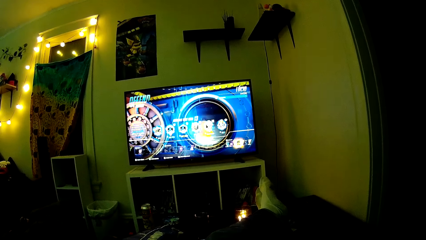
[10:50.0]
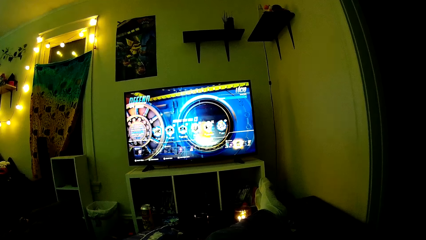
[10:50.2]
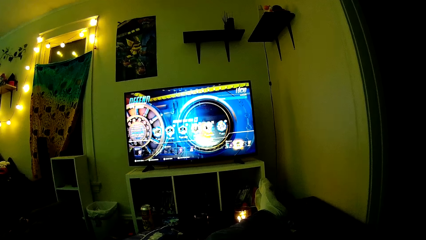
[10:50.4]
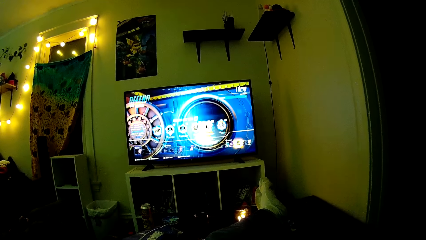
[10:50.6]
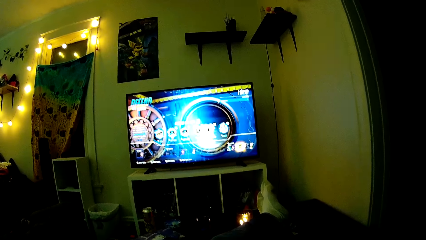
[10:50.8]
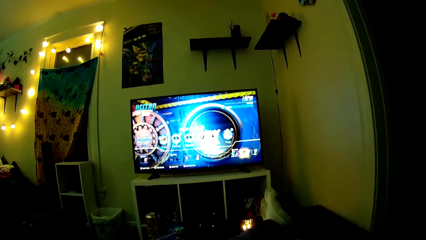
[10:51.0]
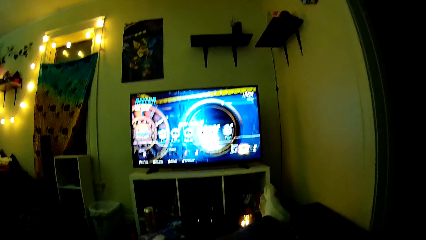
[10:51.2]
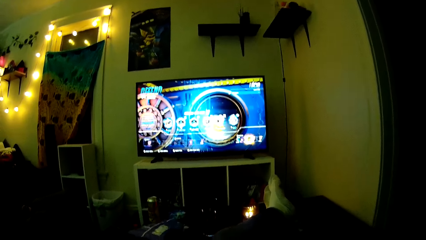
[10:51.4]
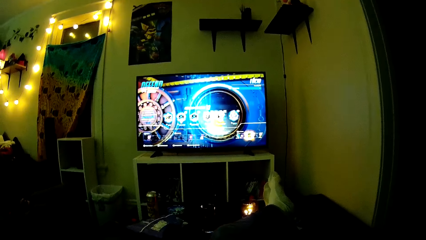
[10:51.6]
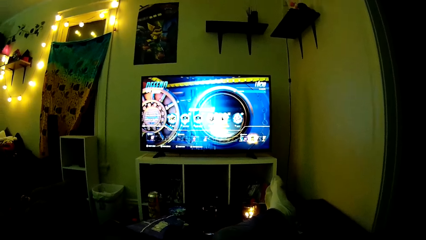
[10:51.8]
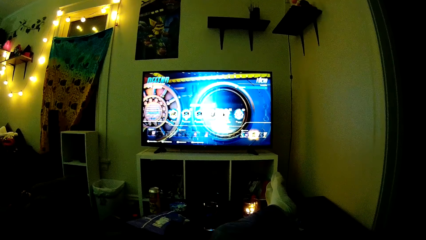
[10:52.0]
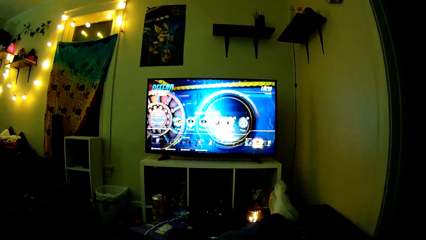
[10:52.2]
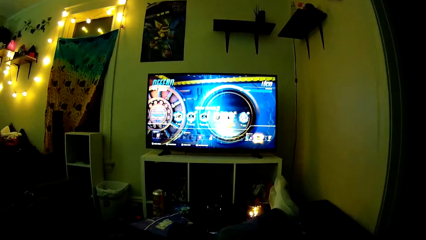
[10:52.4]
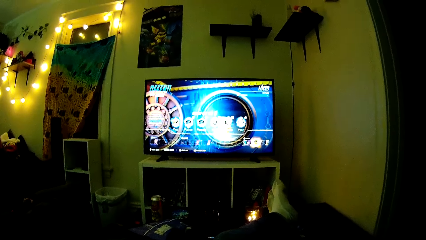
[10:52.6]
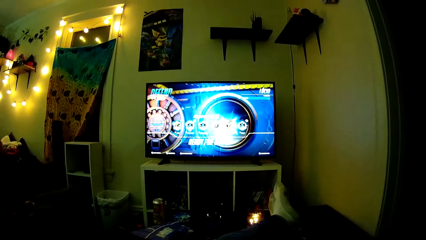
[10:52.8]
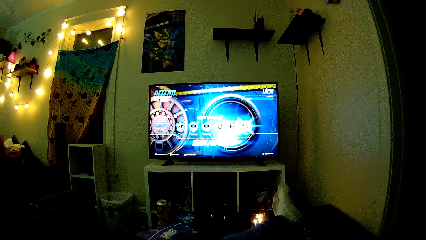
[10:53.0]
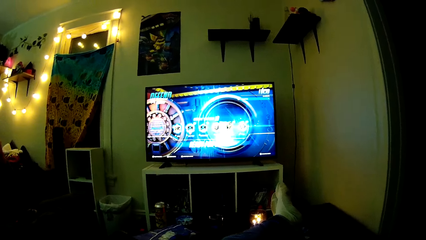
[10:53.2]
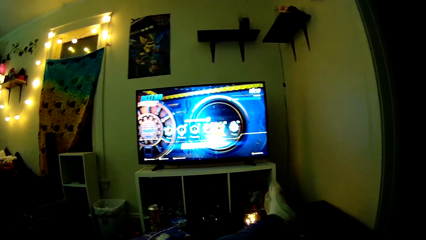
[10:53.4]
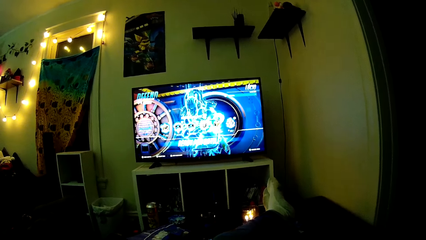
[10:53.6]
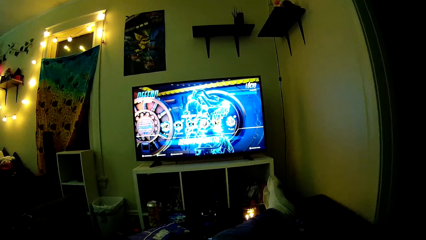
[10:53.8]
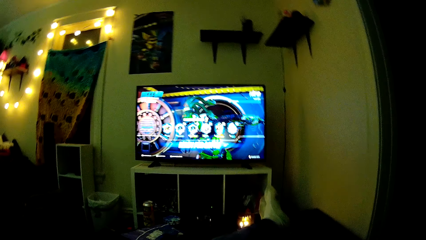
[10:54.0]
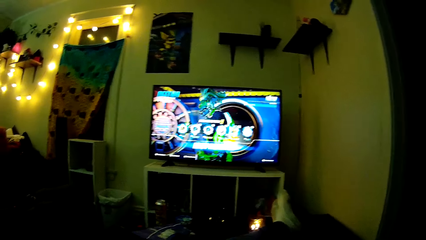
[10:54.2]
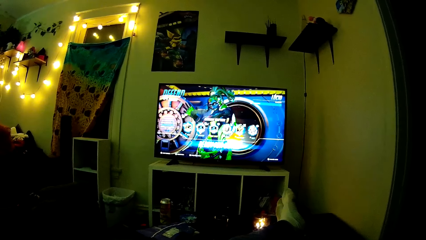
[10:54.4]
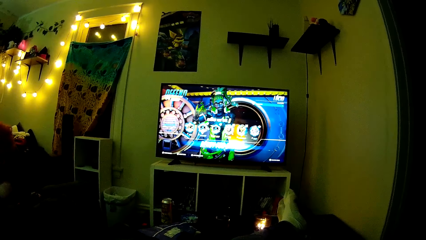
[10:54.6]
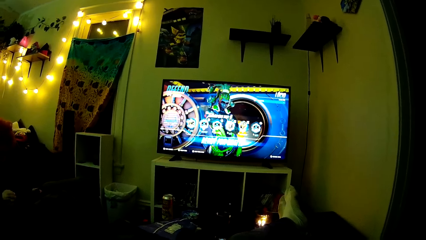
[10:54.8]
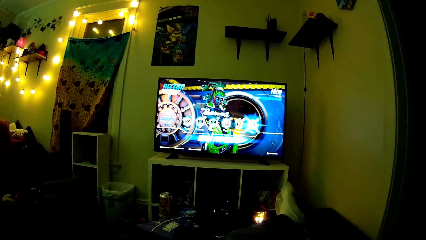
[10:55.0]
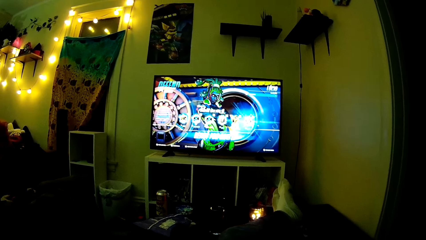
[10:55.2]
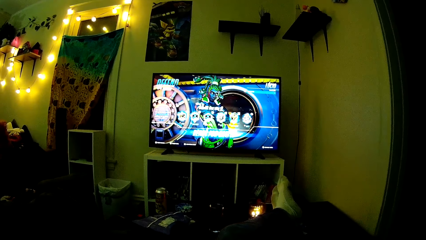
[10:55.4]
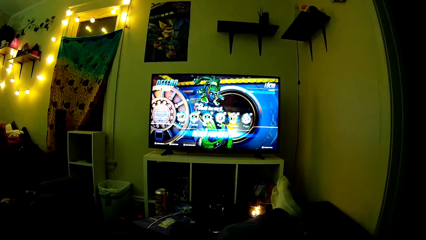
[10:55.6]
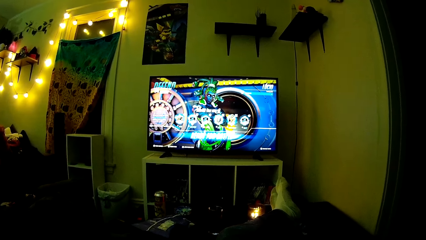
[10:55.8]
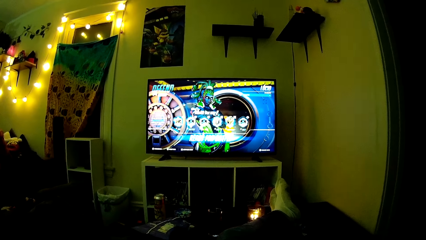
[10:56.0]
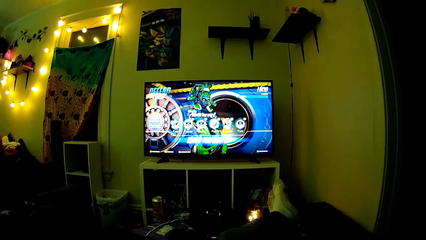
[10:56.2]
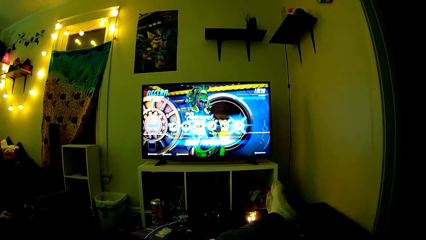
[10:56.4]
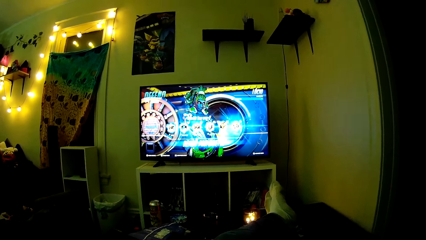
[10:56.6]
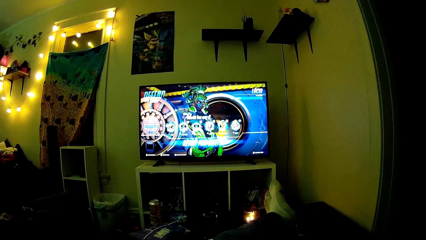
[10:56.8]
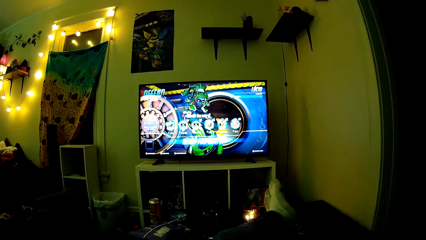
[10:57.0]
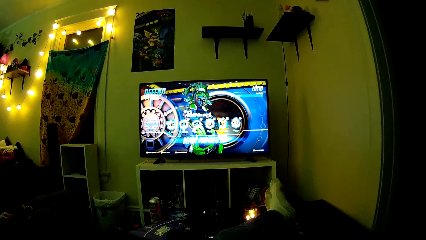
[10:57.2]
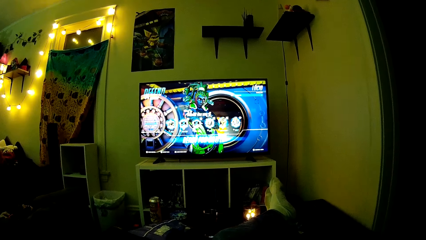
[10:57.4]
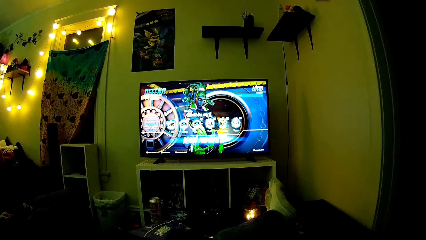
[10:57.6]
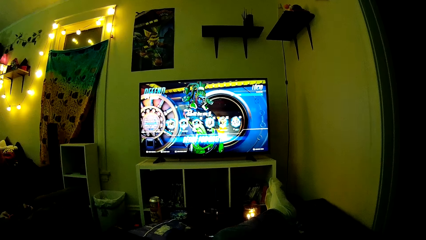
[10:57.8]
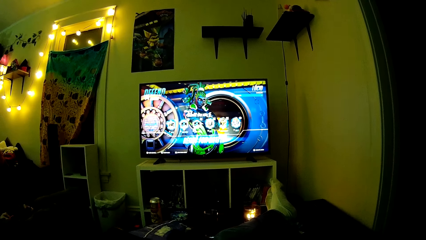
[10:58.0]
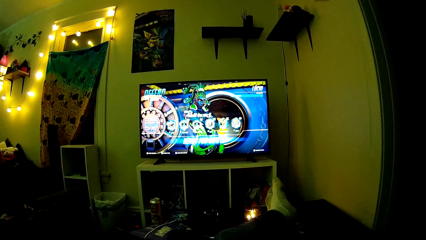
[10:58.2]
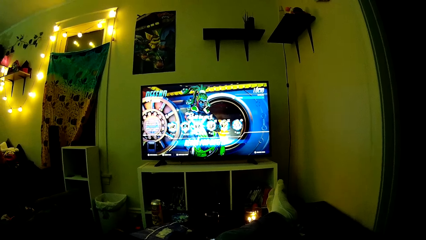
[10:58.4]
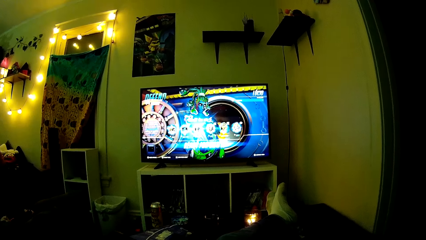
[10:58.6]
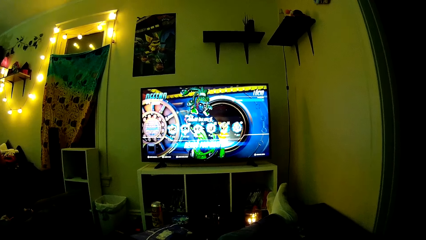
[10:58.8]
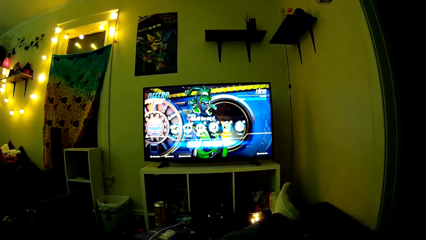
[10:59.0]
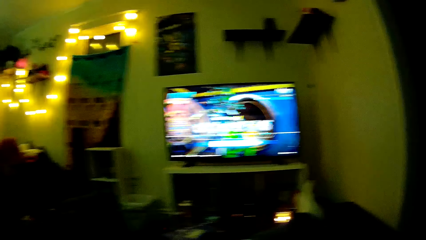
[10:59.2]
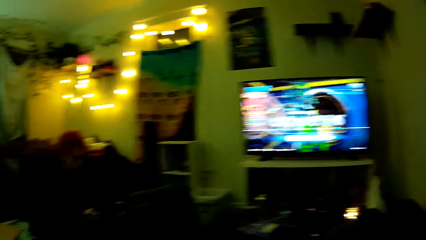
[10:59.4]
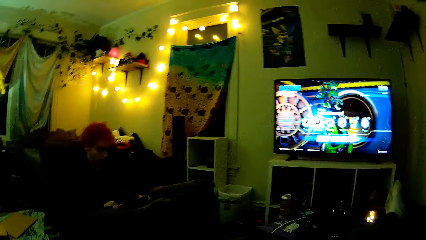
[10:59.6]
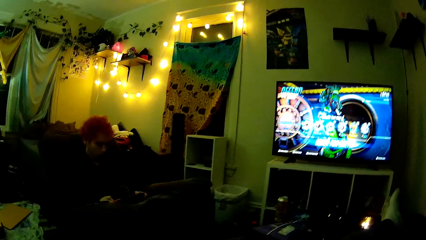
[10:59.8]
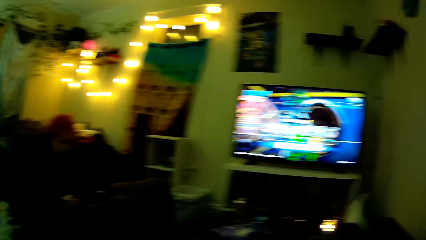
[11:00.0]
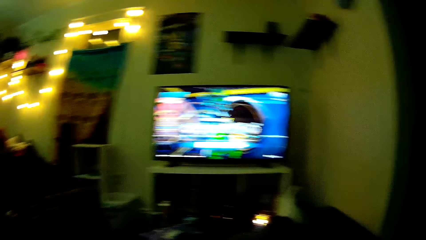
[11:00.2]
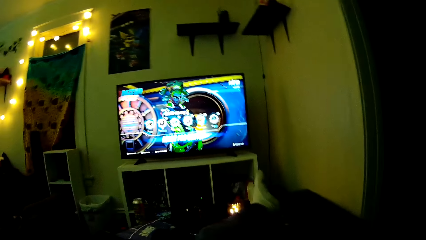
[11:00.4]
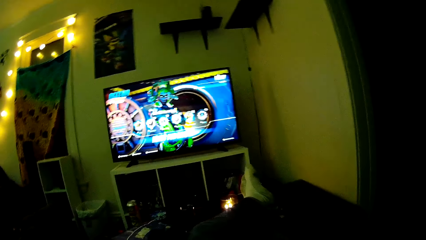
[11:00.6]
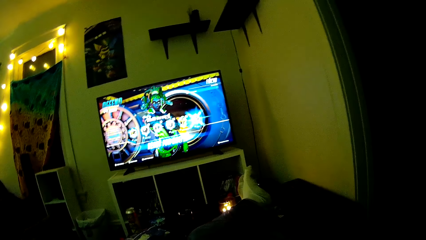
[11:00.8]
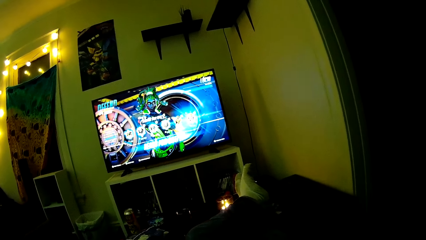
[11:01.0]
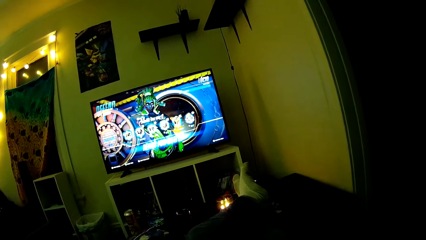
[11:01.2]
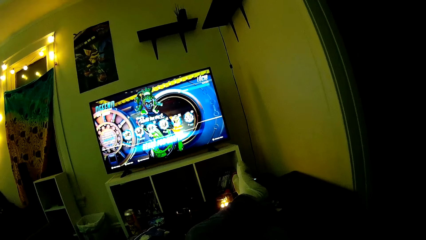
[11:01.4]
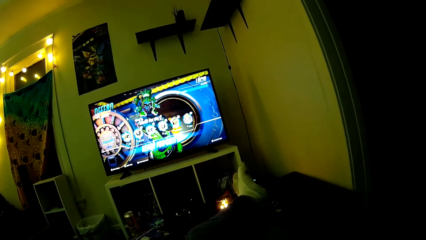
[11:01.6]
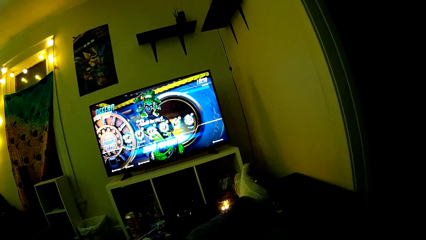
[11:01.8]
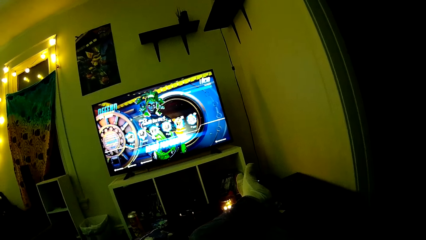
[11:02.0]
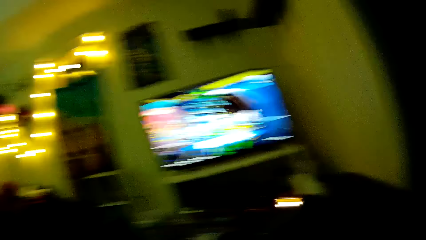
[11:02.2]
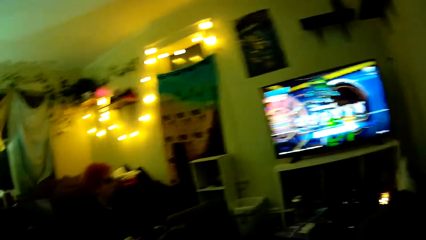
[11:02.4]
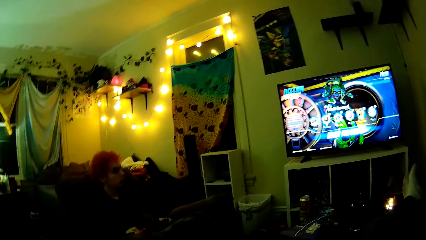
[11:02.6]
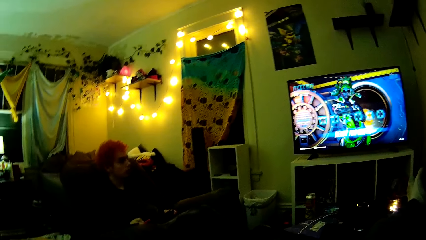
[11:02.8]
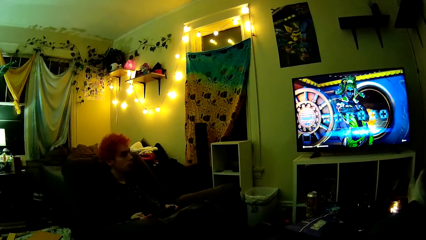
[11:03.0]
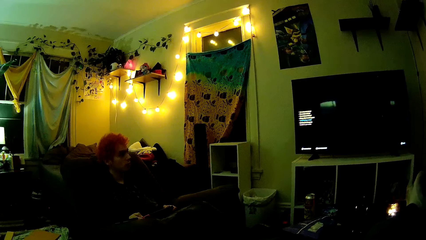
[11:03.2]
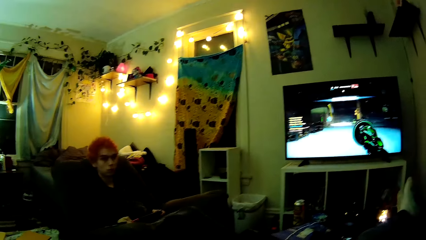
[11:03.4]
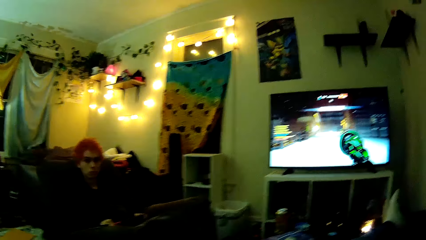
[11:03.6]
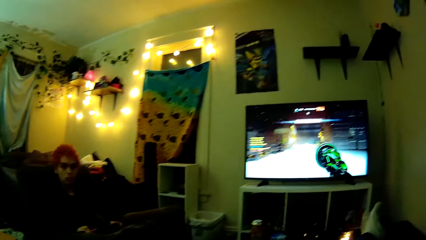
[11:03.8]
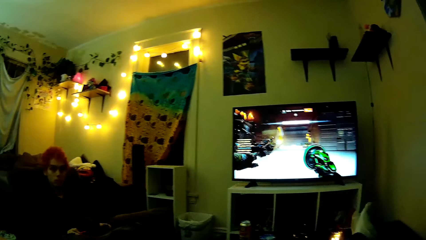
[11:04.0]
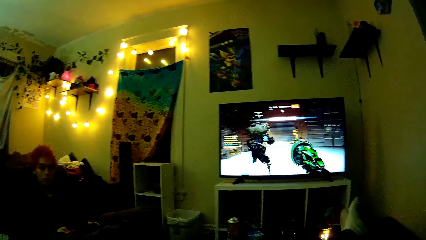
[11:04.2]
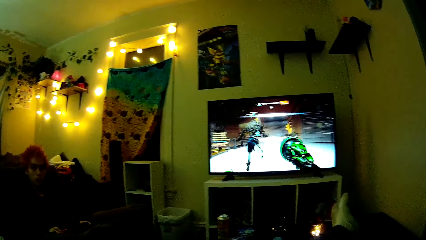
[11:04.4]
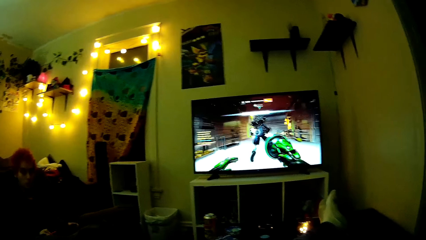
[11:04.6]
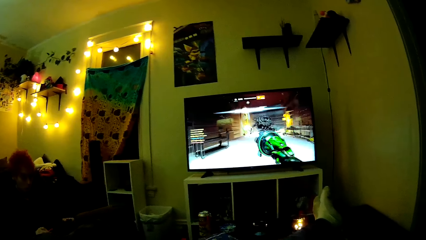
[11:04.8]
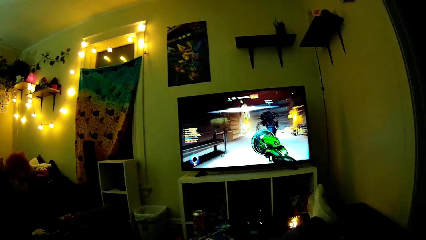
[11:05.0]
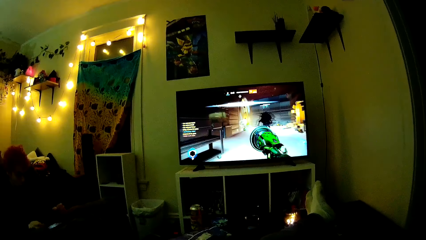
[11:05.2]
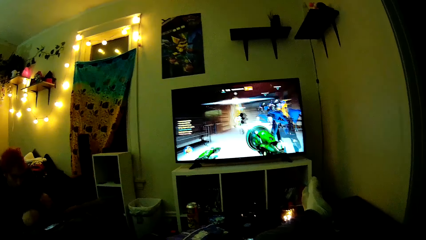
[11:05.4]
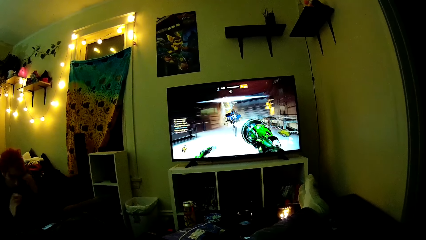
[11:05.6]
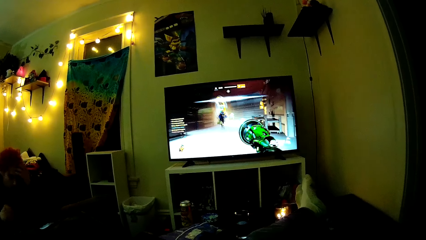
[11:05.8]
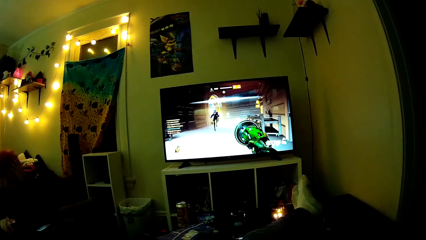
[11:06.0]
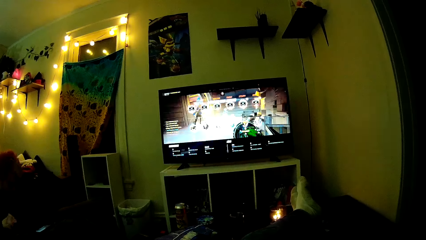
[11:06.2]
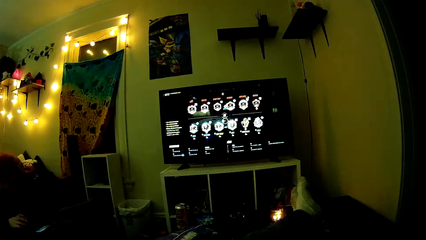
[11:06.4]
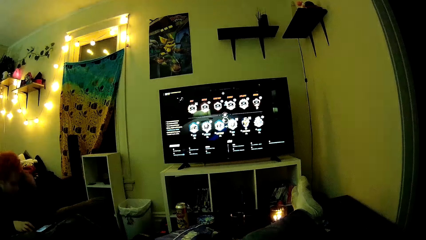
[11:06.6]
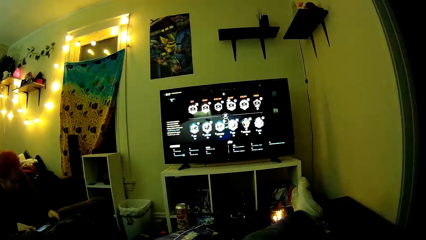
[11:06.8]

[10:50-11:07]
The camera wearer talks to a man. The man talks to the camera wearer. The camera wearer talks to the man.
